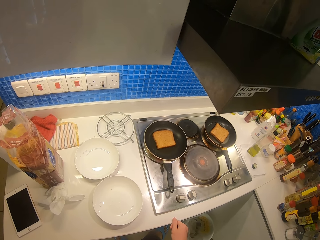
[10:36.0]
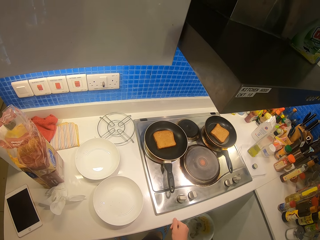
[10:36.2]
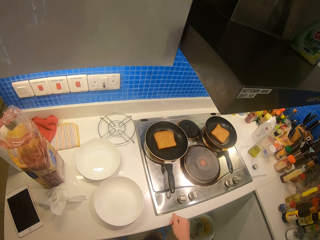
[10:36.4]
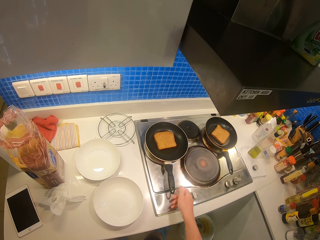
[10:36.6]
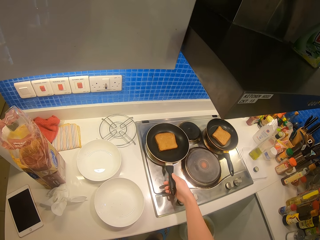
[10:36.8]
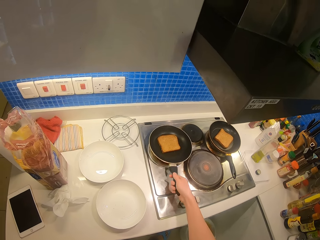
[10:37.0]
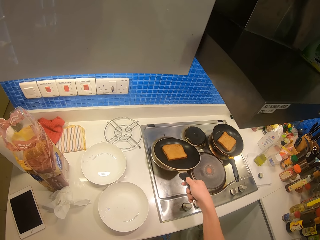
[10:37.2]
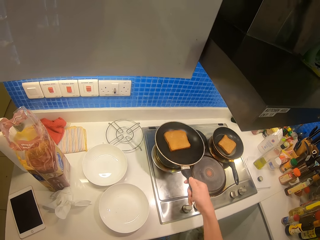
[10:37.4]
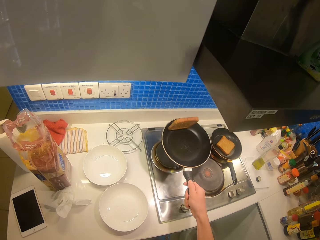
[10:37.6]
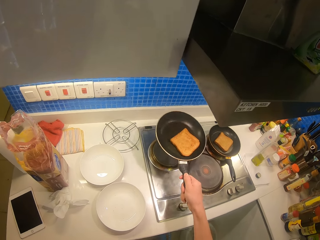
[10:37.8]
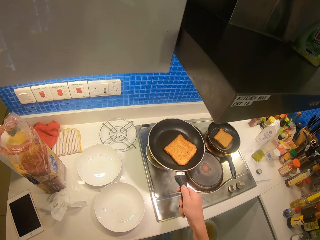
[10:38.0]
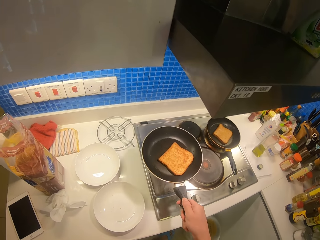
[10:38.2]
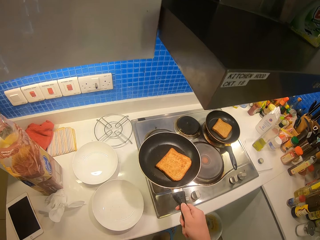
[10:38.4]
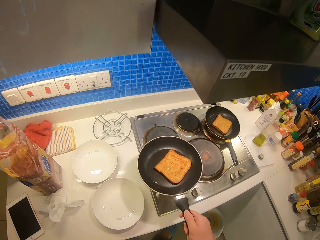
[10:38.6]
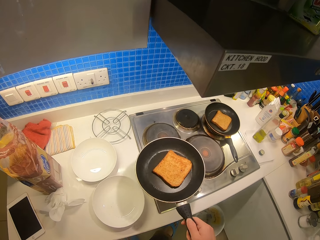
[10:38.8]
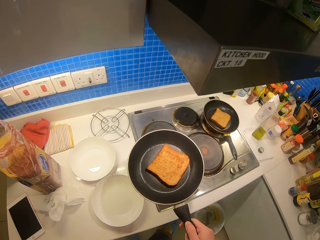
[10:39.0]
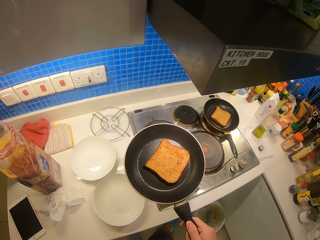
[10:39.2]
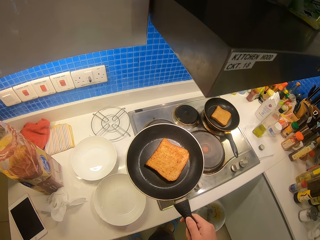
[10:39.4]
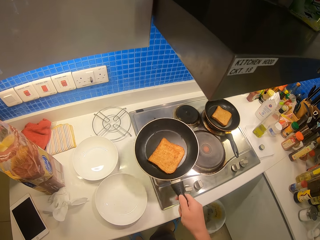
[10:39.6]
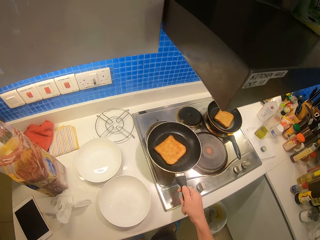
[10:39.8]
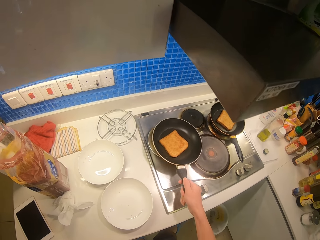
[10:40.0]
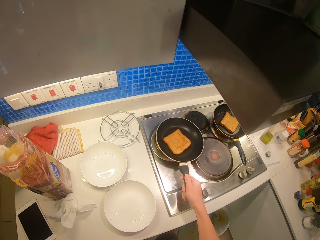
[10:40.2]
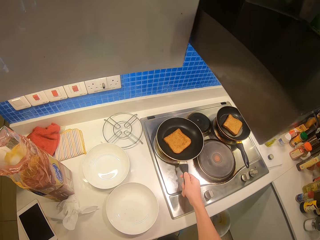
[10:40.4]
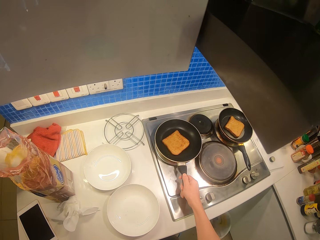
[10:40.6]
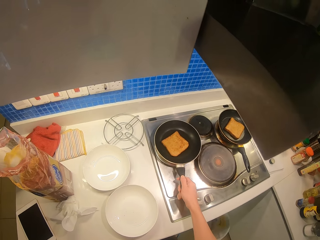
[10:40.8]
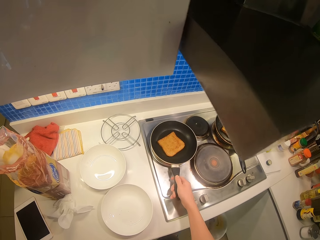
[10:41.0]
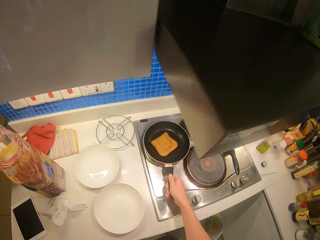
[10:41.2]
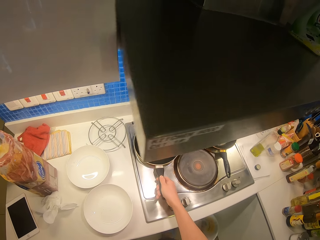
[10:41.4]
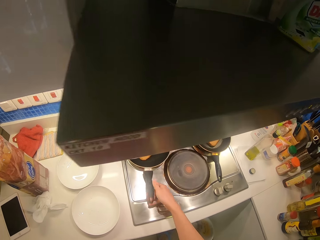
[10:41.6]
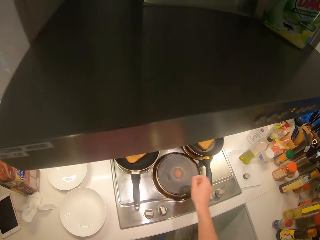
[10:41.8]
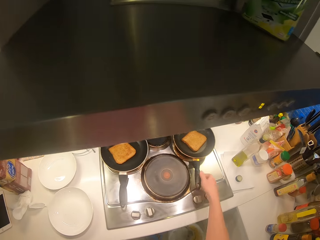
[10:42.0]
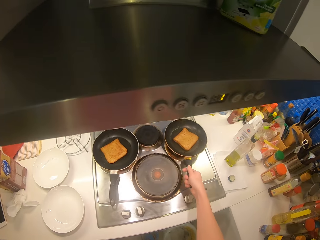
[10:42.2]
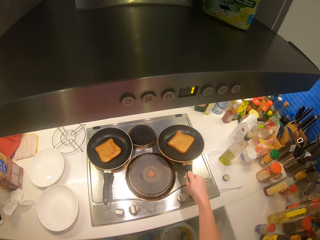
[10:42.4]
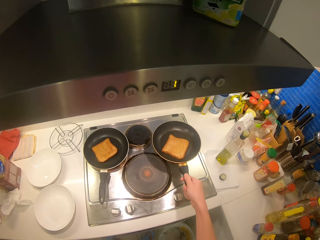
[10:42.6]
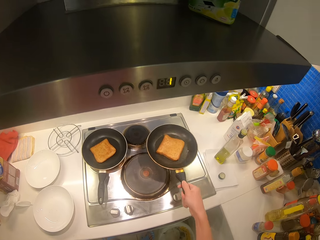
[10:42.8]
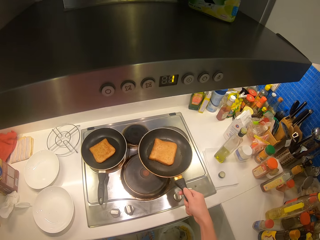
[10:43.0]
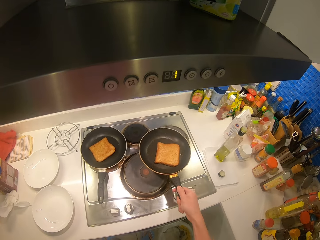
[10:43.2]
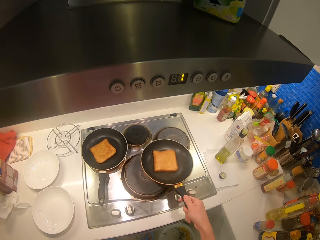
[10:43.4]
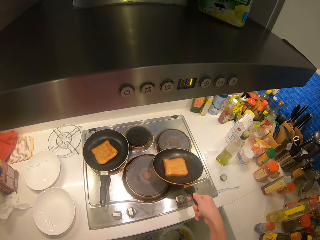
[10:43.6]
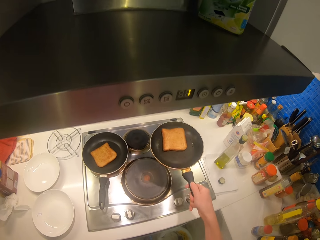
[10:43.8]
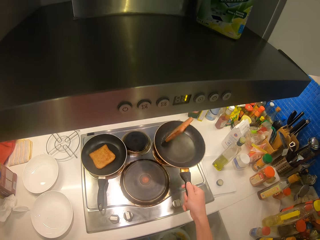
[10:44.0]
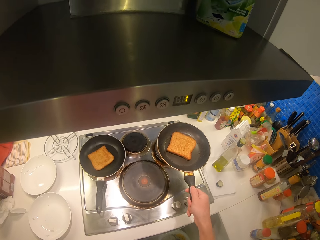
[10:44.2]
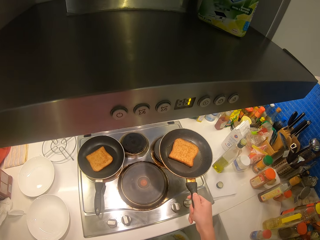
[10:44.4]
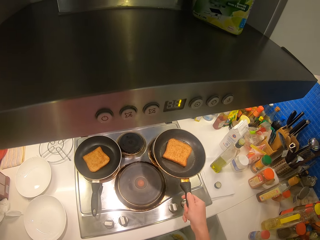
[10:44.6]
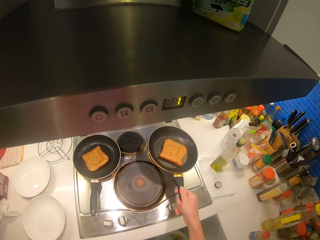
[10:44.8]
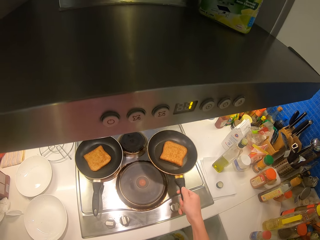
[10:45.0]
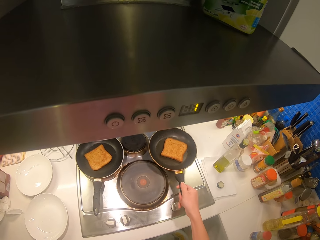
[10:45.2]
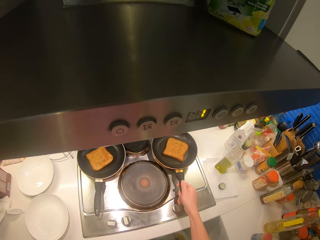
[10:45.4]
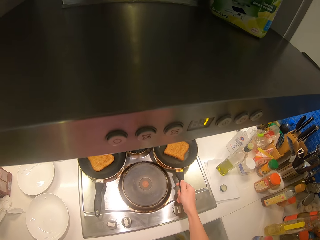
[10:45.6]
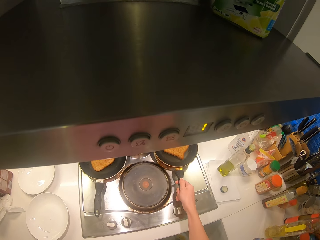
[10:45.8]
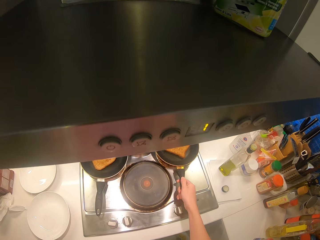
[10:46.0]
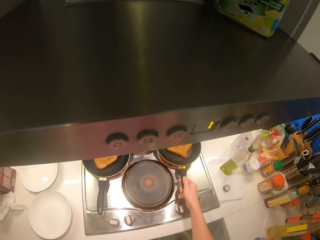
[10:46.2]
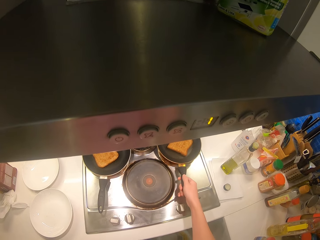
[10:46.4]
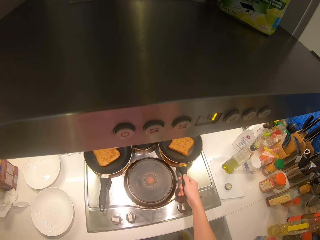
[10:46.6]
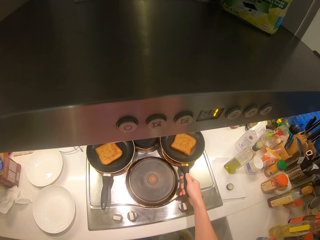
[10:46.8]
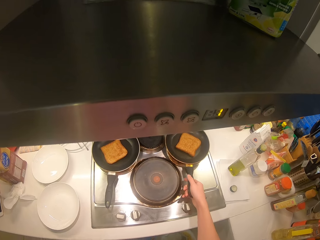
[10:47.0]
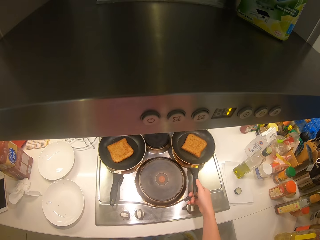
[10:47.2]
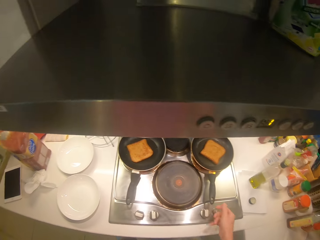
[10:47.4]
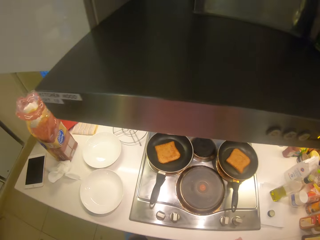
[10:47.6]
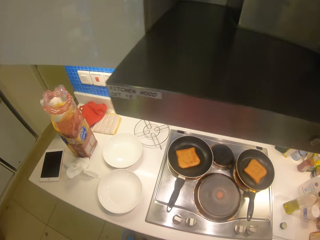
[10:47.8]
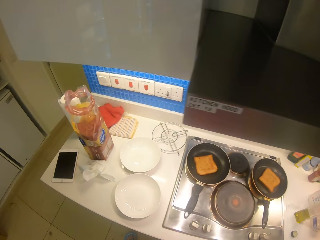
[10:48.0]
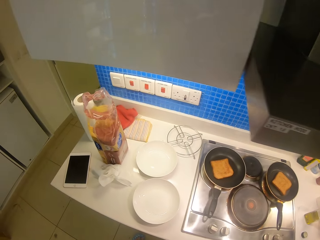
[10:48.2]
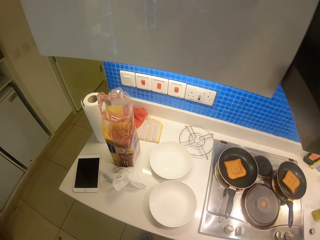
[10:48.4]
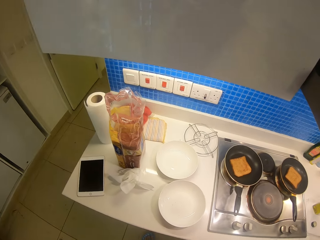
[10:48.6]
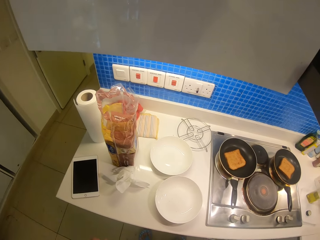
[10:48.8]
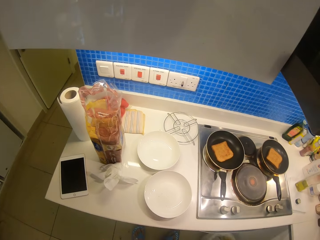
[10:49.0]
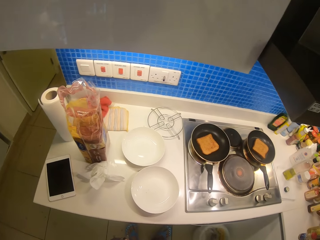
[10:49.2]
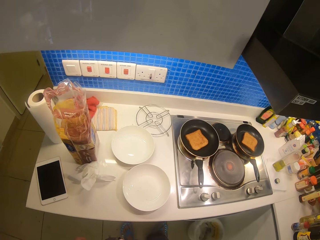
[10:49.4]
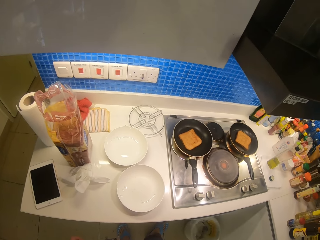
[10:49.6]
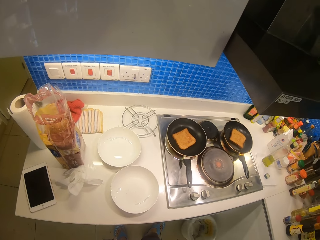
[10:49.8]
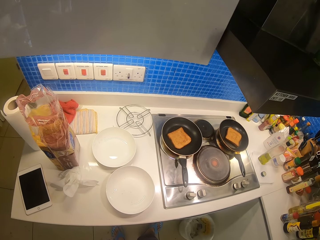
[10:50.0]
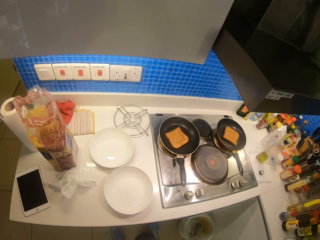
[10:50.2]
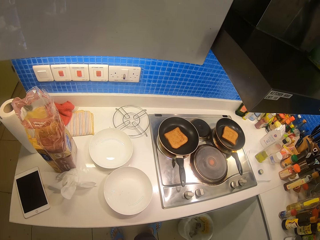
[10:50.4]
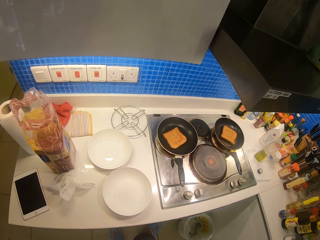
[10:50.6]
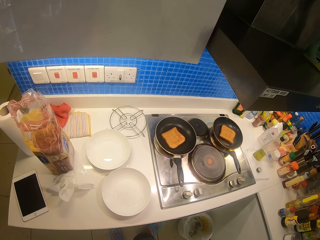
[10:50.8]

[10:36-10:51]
The camera wearer flips the slice of bread on the pan. They place the pan back on the cooker. They hold the second pan. They shake the pan. They flip the slice of bread on the pan. They place the pan back on the cooker.

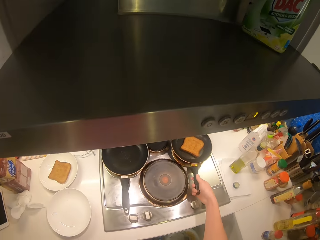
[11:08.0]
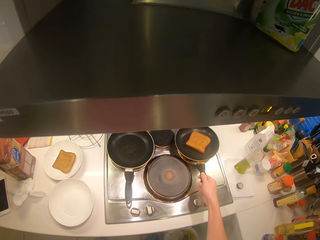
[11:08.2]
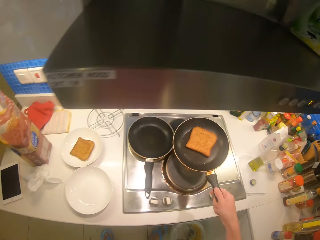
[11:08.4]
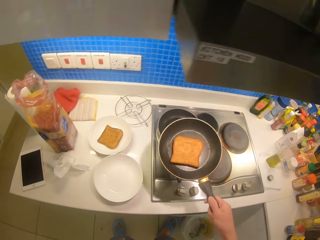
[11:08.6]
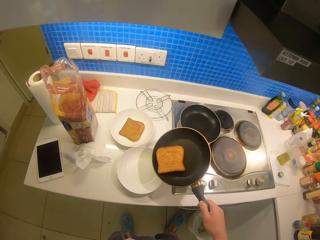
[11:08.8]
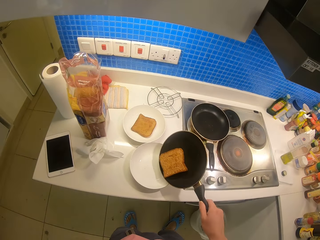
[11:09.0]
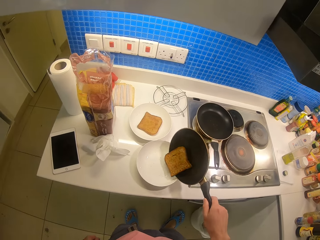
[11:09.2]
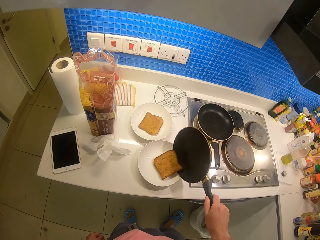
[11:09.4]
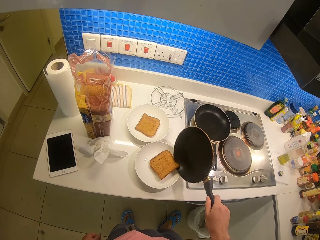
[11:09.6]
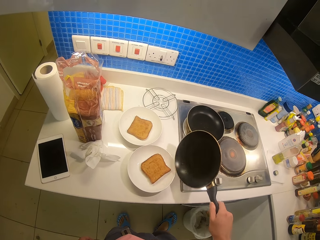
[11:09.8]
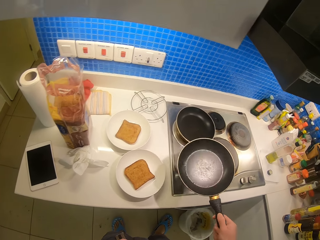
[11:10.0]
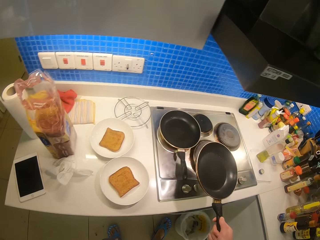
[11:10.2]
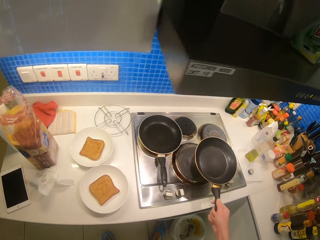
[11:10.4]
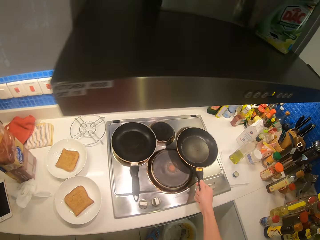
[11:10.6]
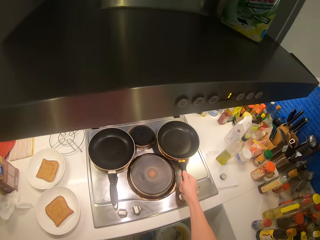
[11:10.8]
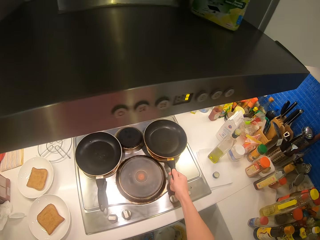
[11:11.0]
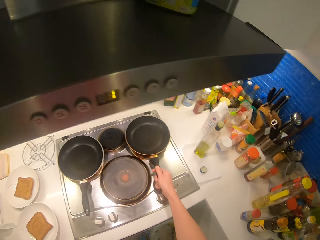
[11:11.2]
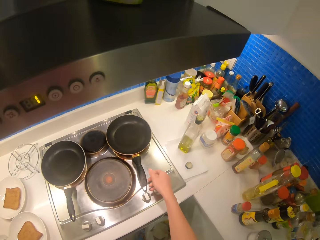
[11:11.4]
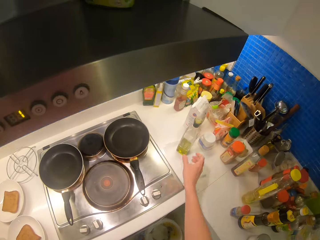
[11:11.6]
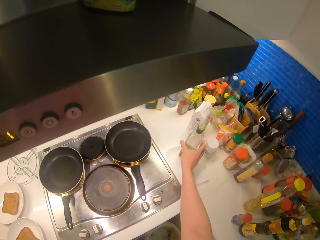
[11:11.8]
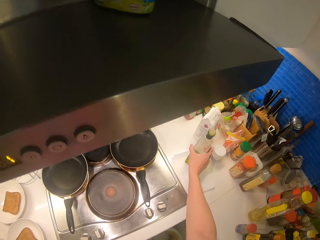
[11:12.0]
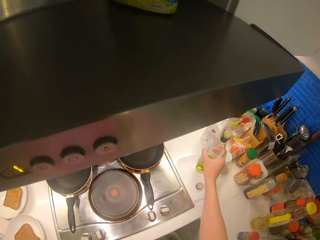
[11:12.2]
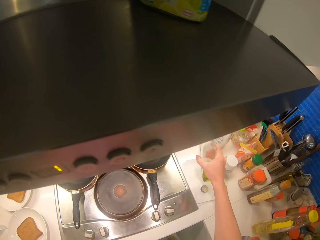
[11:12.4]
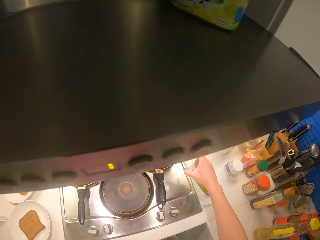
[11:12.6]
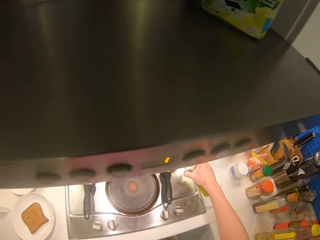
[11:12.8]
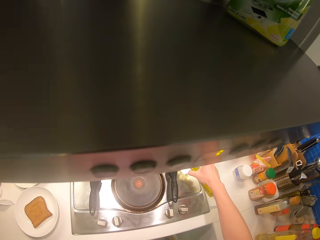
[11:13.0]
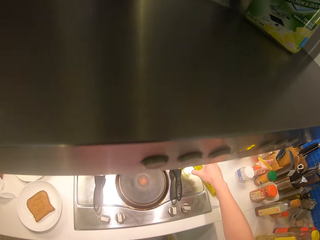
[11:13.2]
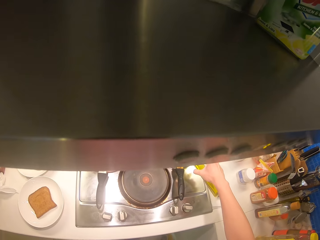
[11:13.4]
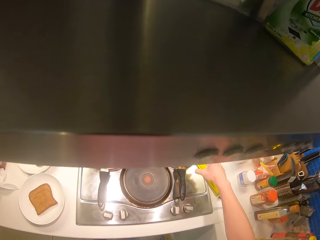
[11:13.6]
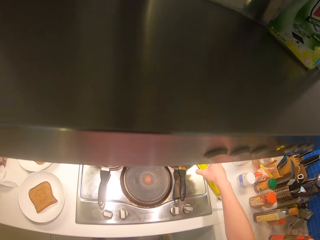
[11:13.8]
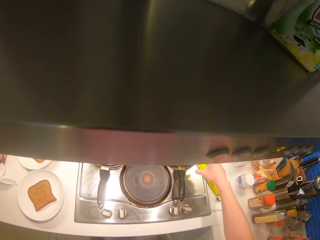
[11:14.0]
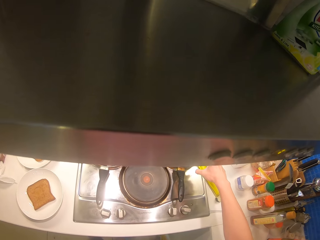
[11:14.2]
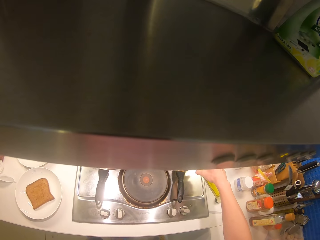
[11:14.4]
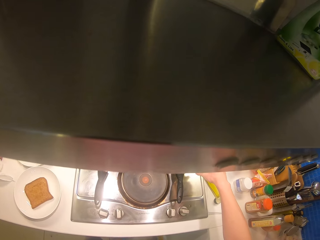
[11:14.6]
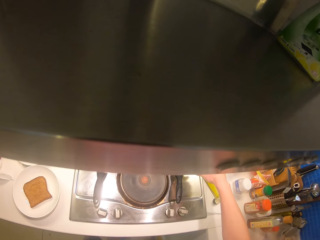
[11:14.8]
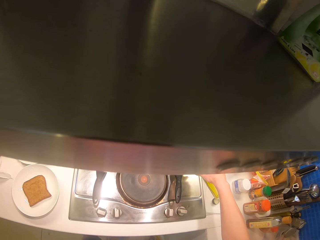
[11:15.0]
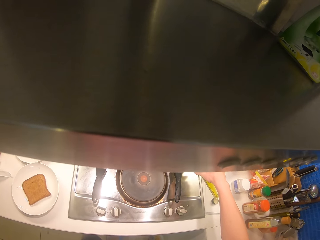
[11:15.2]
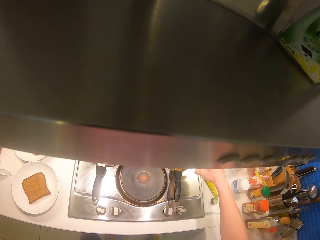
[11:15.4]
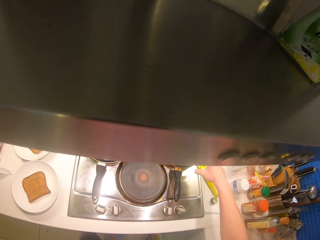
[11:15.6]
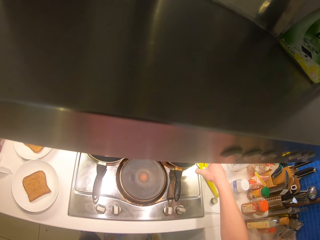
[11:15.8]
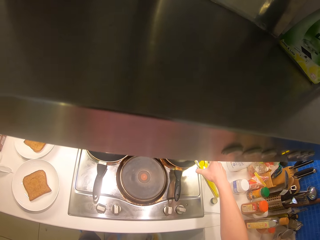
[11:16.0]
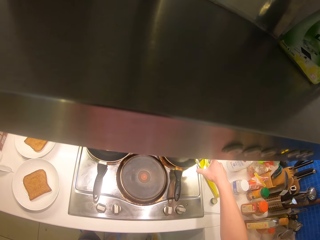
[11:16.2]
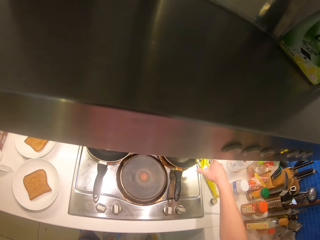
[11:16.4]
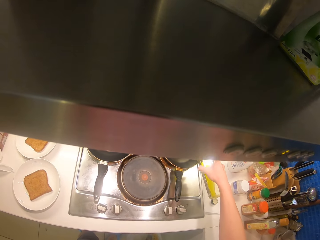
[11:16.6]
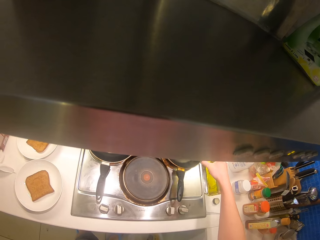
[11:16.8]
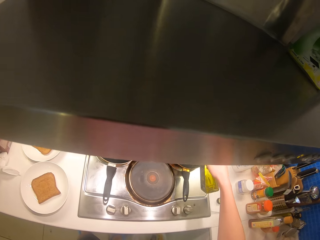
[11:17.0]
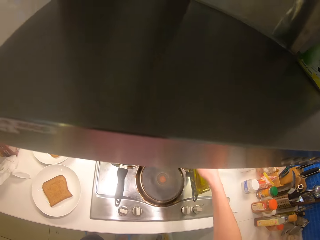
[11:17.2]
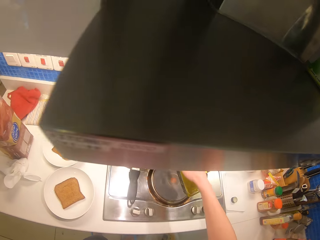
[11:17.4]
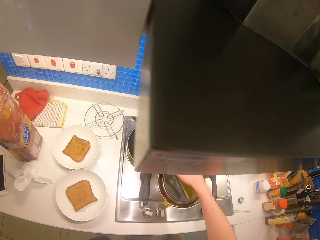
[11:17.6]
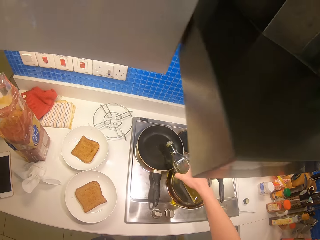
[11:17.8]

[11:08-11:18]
The camera wearer takes the pan from the cooker. They serve the slice of bread on a plate. They place the pan back on the cooker. They take the cooking oil from the table. They pour the oil in a pan.
